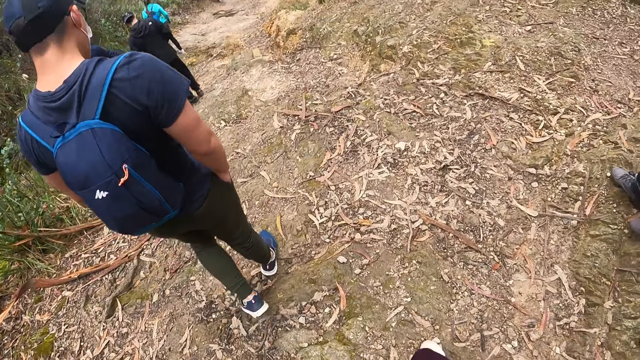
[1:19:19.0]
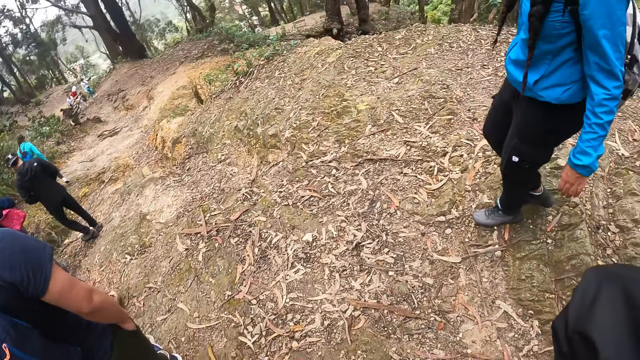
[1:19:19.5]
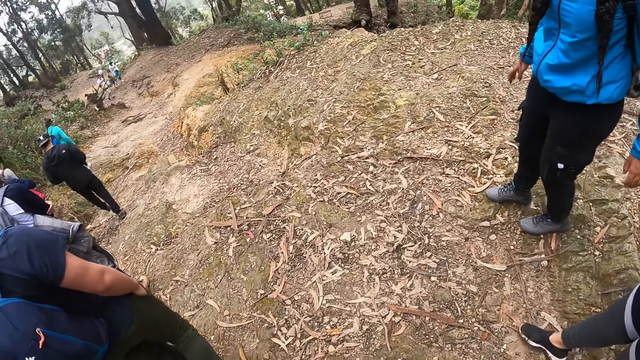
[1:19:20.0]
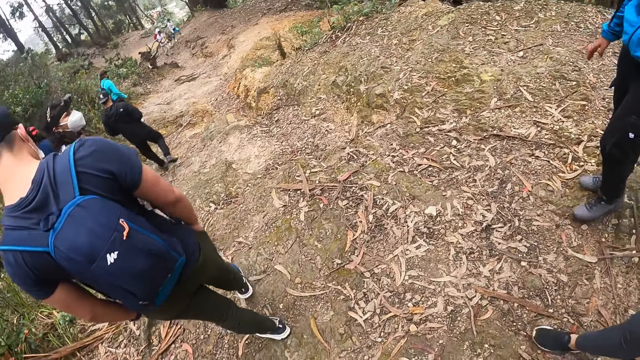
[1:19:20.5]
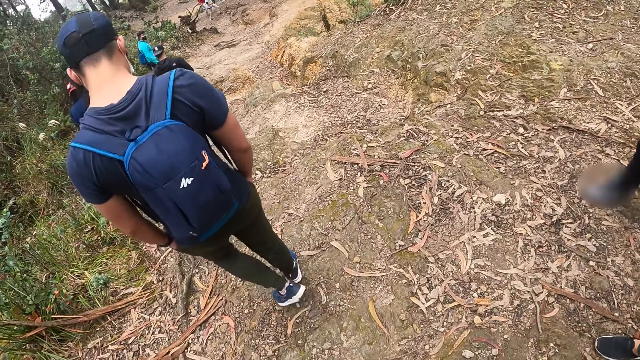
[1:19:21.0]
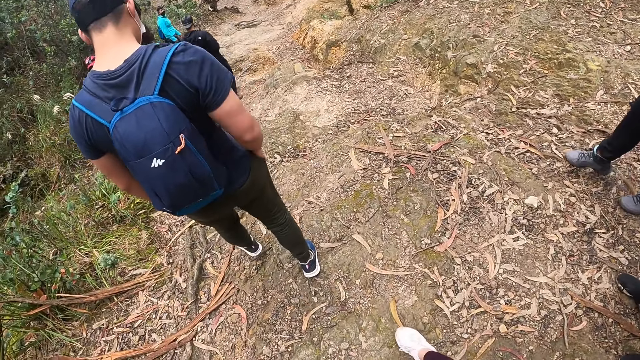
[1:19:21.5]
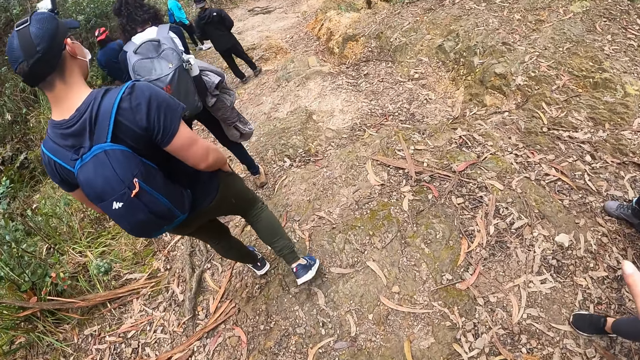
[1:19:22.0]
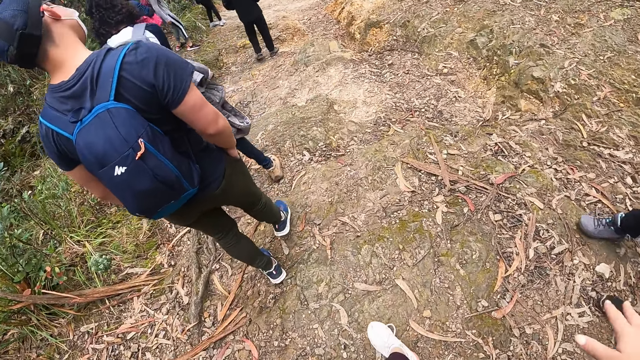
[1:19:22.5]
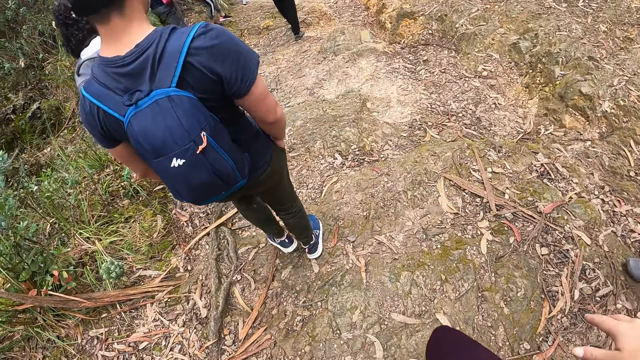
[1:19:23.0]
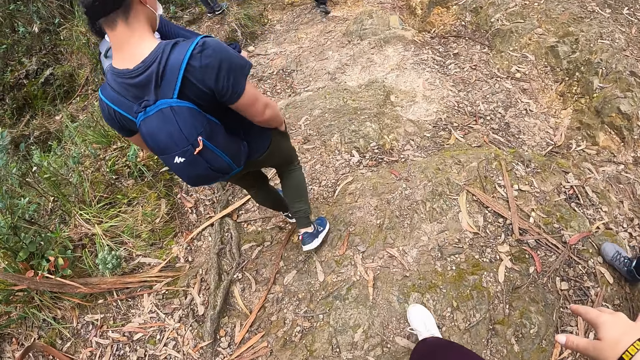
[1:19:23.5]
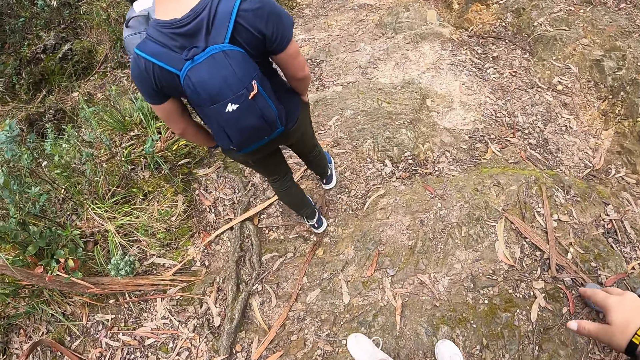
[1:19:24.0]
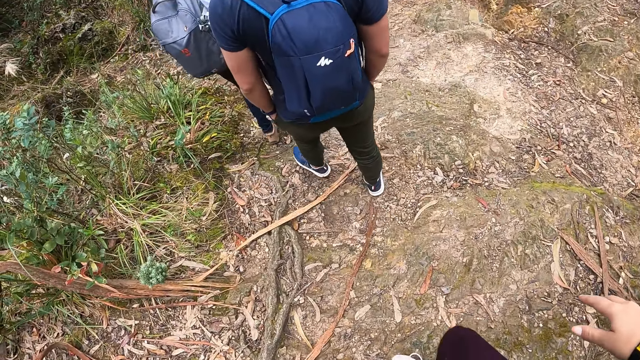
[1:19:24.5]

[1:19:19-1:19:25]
The camera wearer walks on the ground.

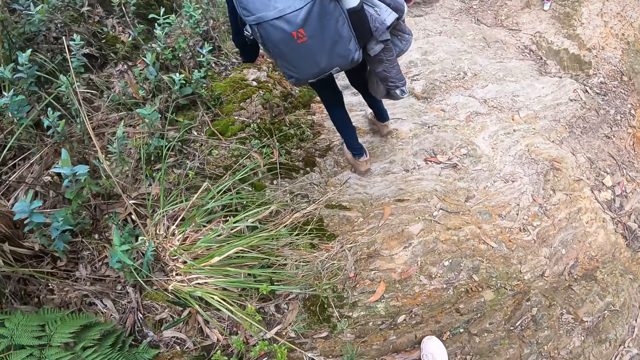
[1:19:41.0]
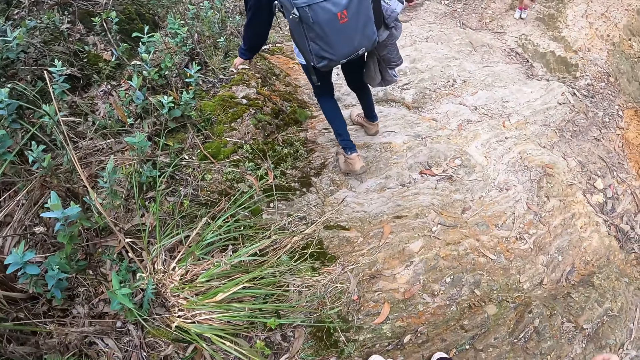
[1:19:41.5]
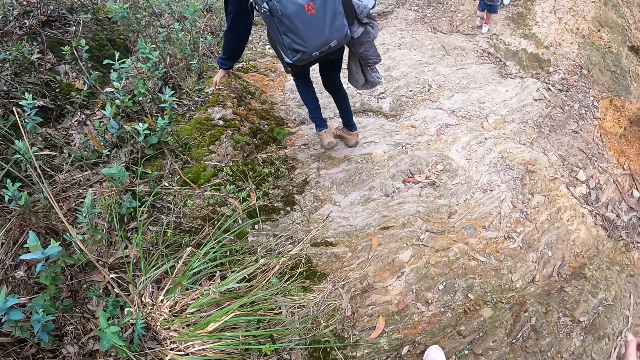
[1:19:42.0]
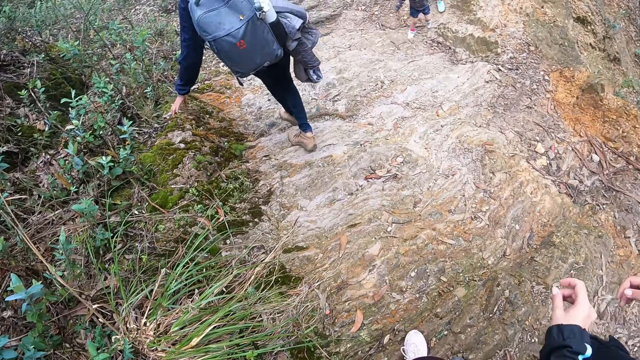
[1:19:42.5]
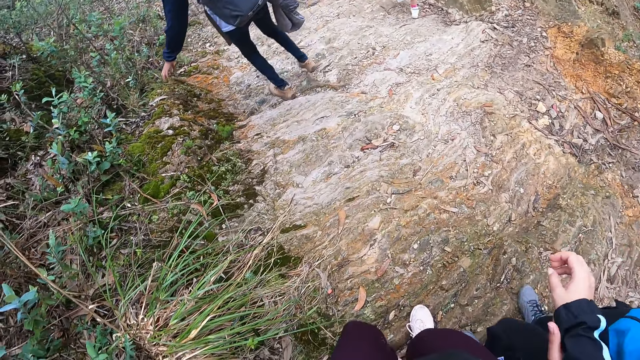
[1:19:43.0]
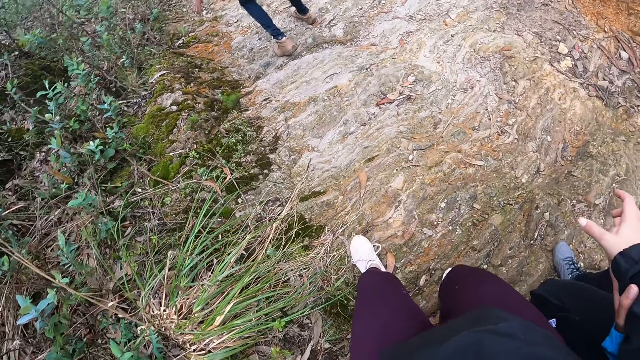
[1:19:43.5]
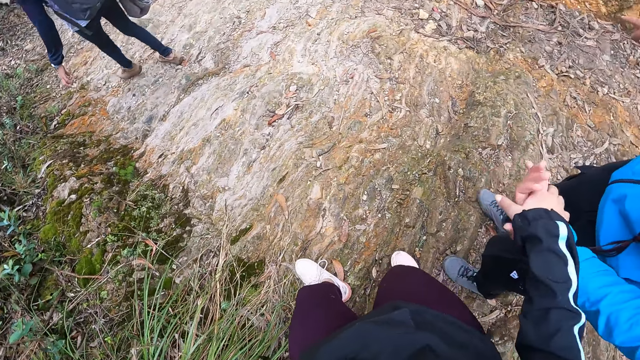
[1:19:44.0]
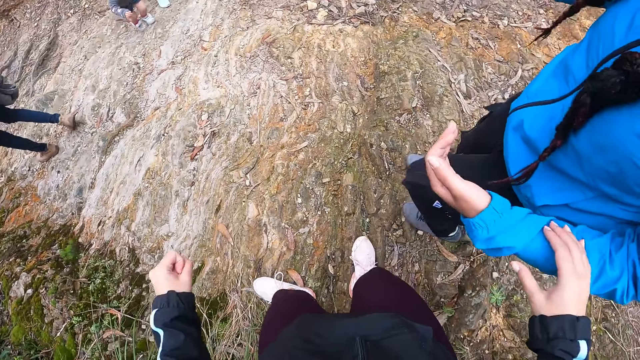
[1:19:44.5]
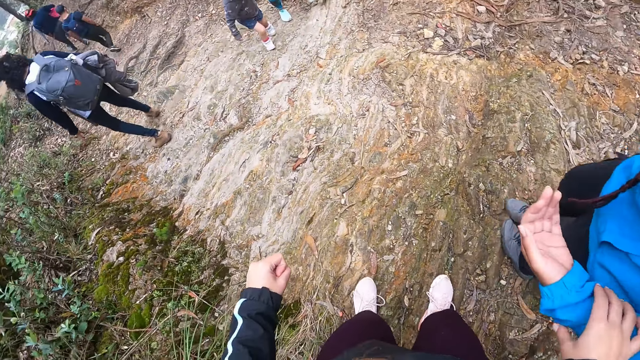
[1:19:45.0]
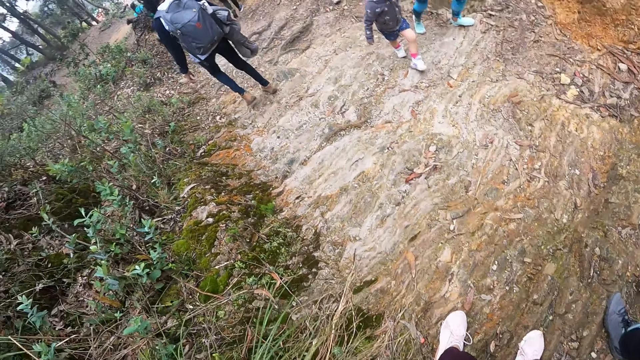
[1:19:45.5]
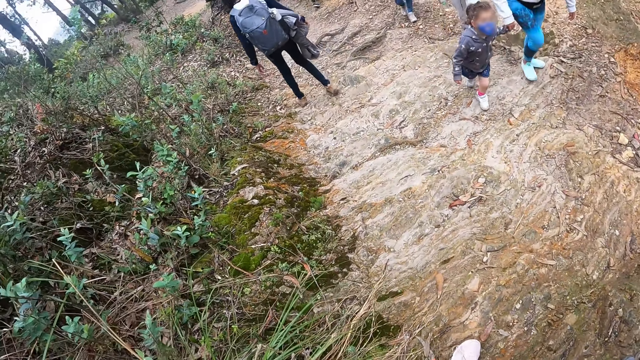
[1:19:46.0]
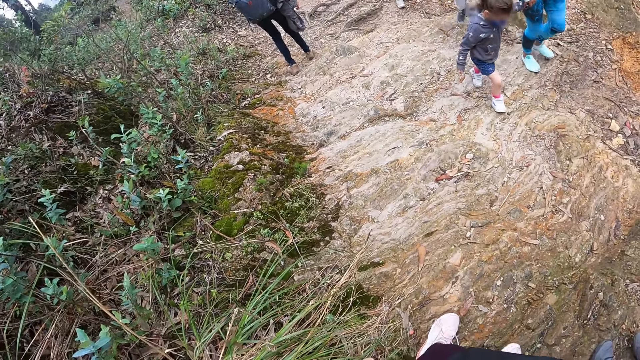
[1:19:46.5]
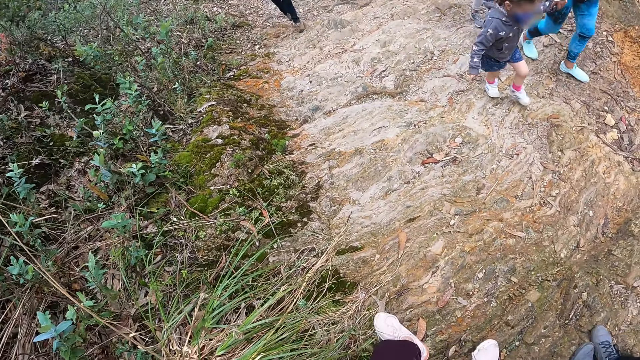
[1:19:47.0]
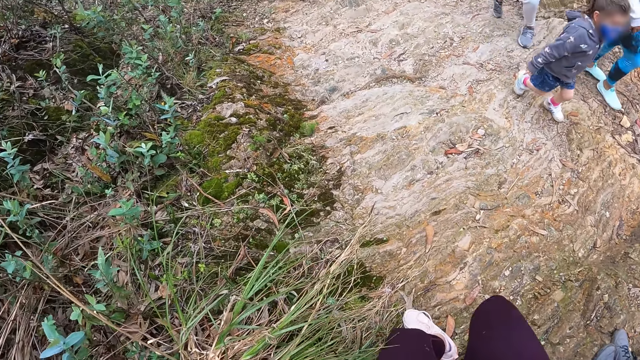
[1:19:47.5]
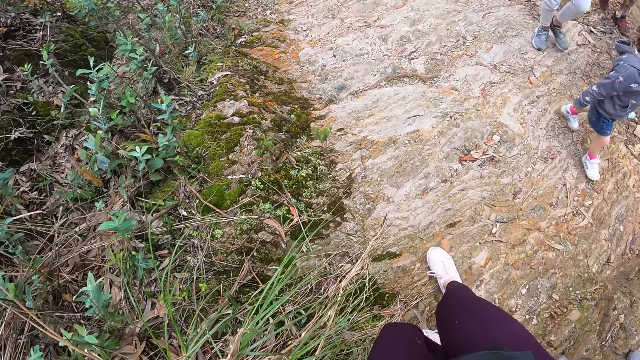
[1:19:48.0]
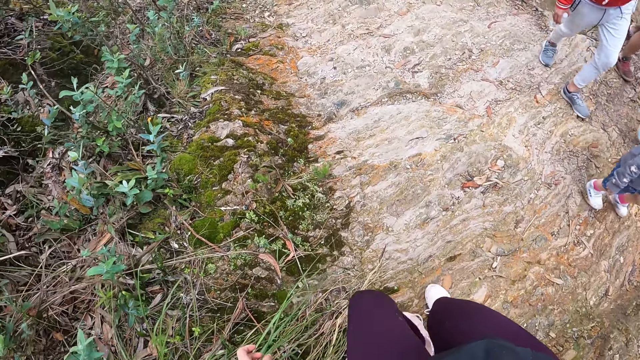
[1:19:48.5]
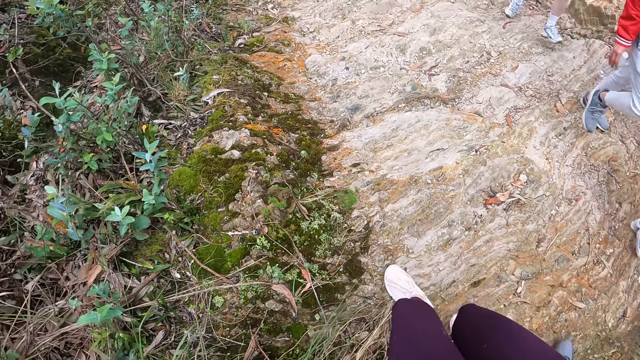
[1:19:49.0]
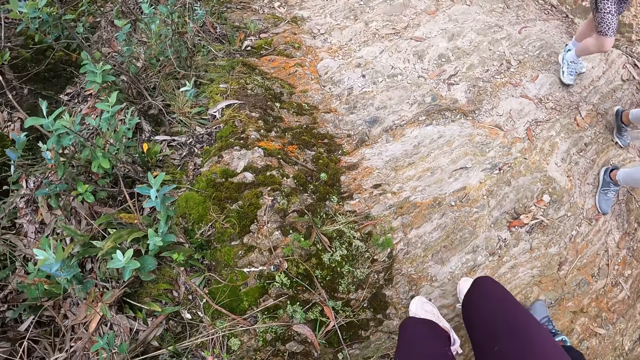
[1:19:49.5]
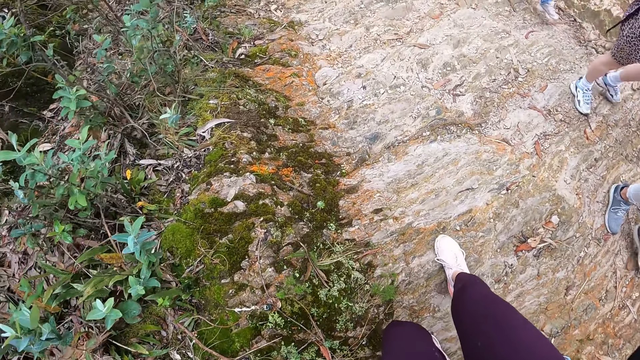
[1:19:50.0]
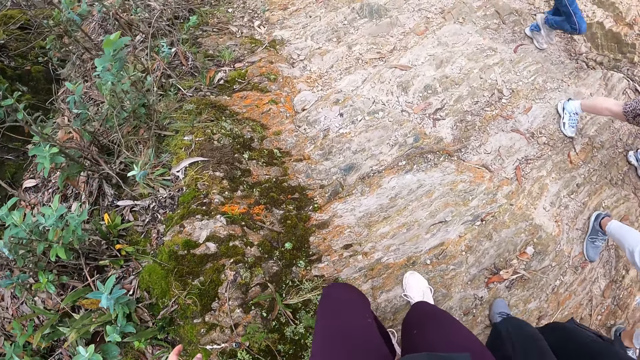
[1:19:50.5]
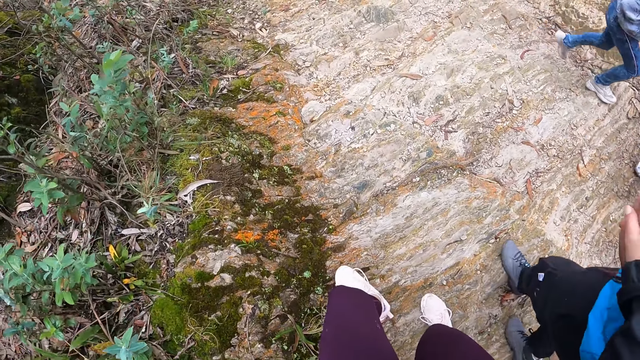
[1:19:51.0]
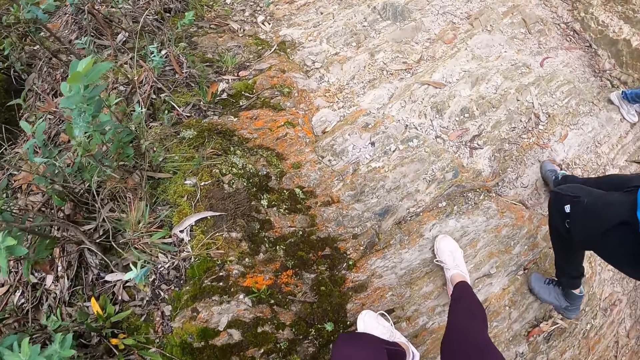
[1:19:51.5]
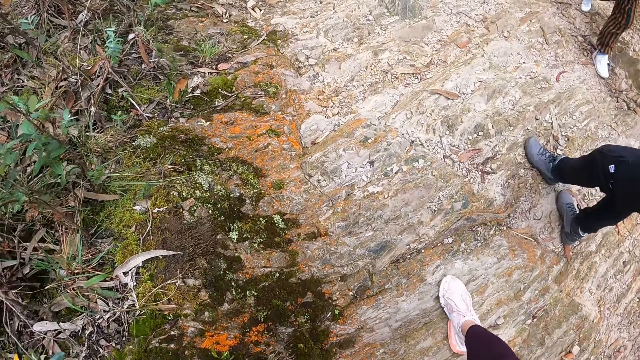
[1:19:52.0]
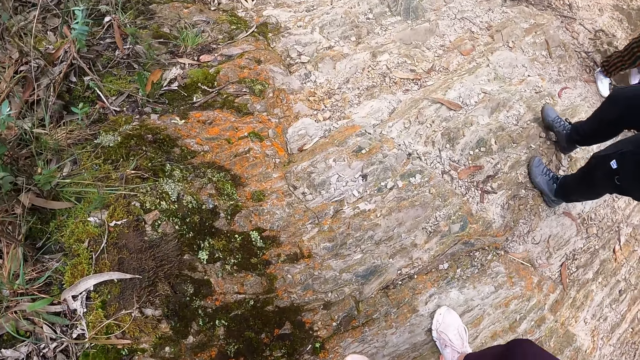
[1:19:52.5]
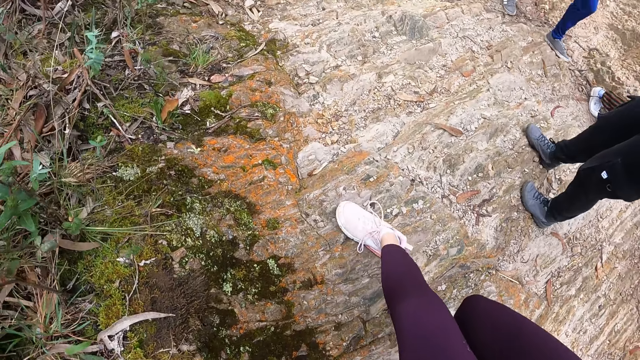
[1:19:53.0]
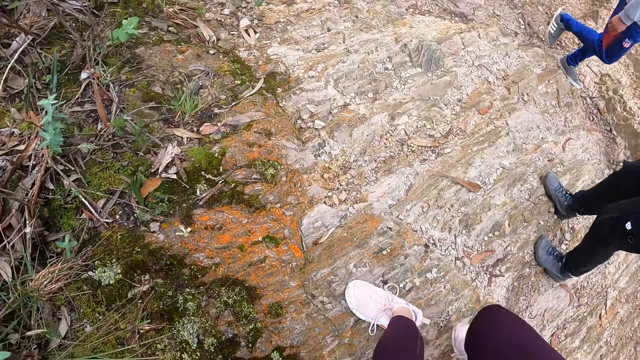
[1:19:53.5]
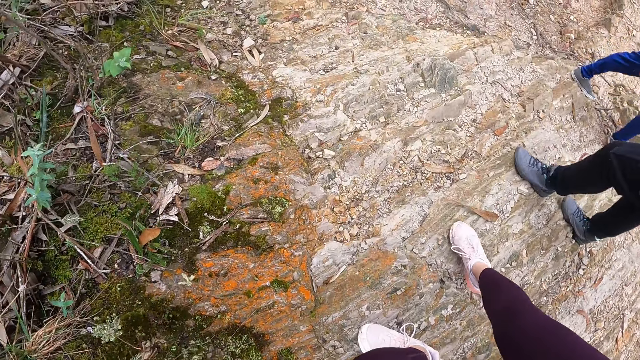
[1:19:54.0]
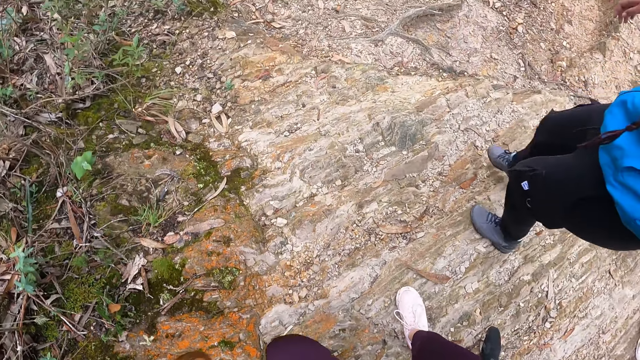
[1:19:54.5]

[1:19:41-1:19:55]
The woman holds the camera wearer with her left hand. The camera wearer holds the woman with her right hand. She walks on the ground.
